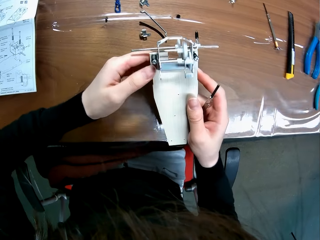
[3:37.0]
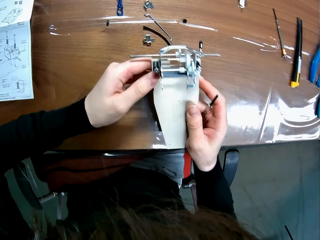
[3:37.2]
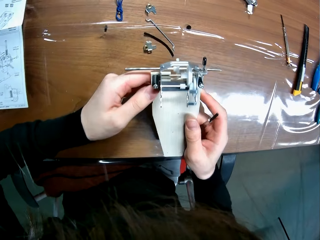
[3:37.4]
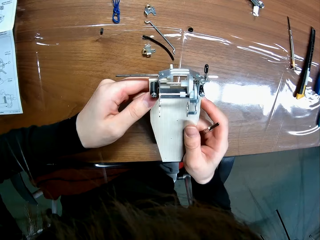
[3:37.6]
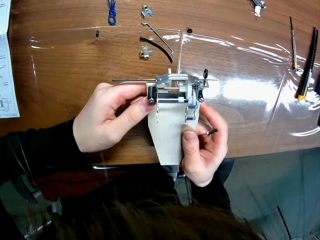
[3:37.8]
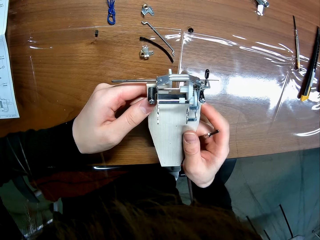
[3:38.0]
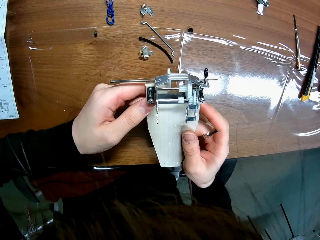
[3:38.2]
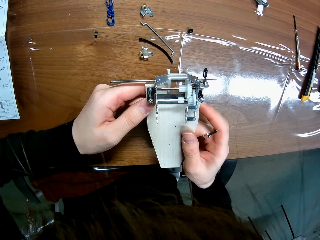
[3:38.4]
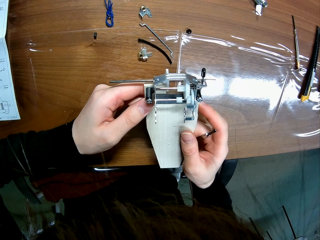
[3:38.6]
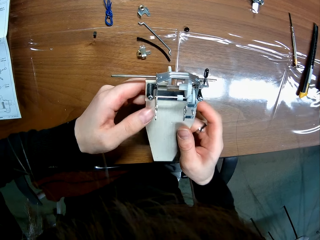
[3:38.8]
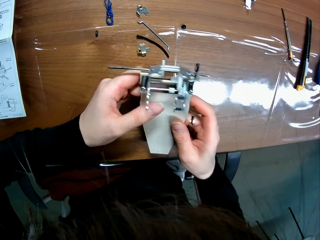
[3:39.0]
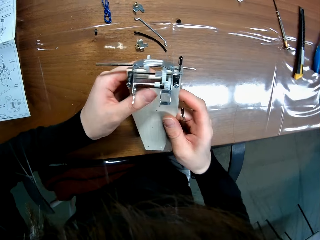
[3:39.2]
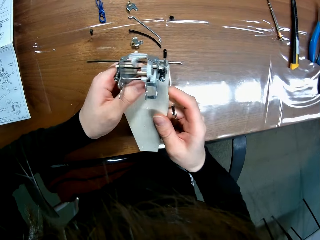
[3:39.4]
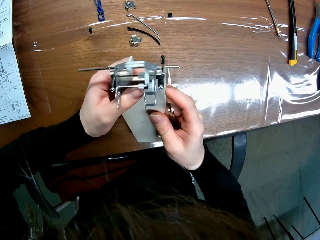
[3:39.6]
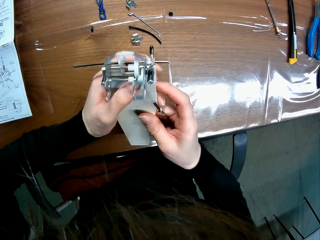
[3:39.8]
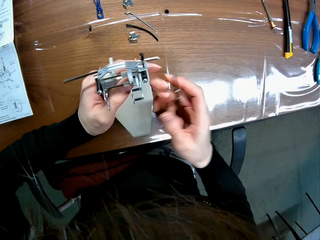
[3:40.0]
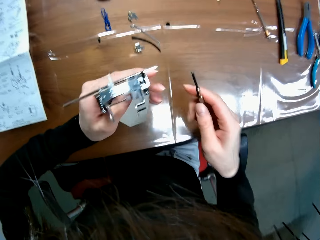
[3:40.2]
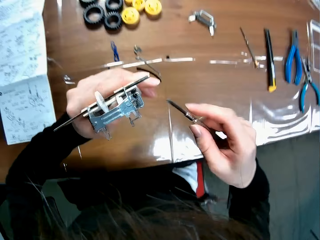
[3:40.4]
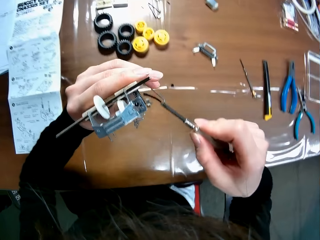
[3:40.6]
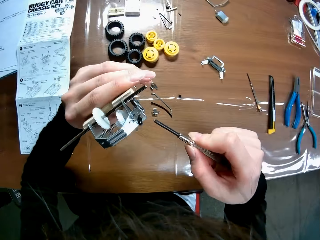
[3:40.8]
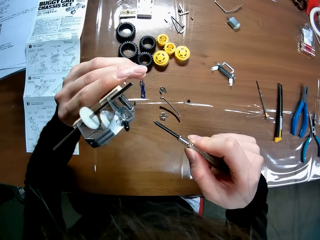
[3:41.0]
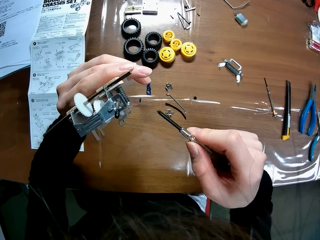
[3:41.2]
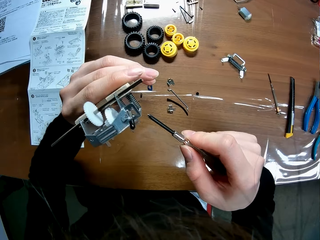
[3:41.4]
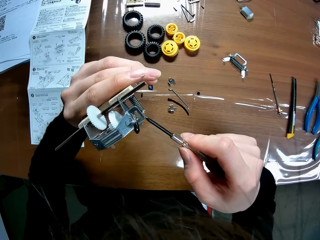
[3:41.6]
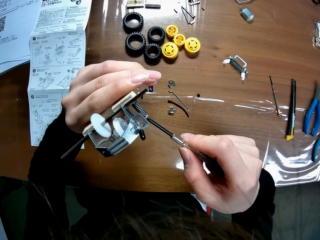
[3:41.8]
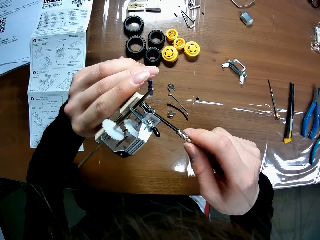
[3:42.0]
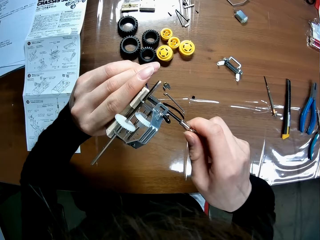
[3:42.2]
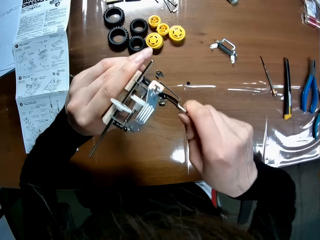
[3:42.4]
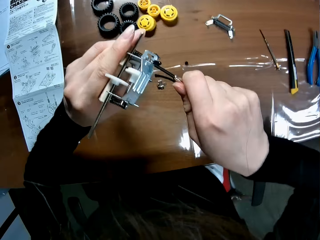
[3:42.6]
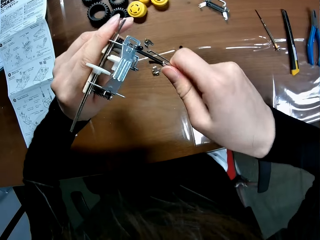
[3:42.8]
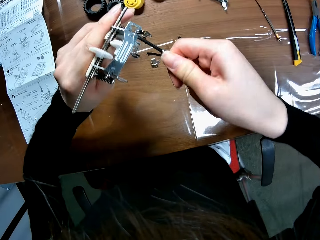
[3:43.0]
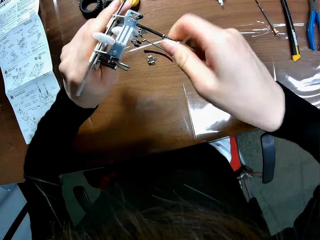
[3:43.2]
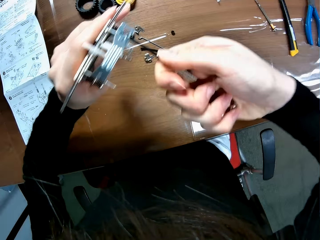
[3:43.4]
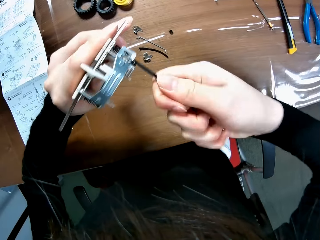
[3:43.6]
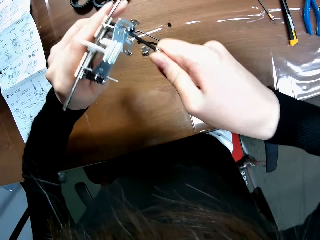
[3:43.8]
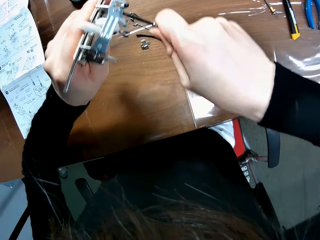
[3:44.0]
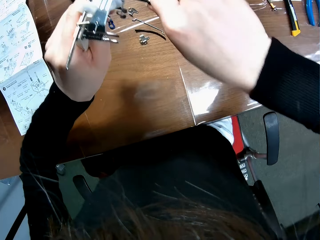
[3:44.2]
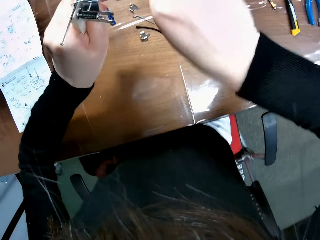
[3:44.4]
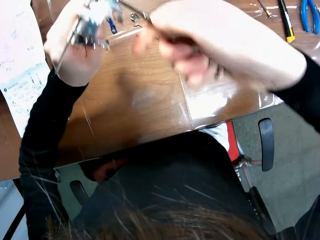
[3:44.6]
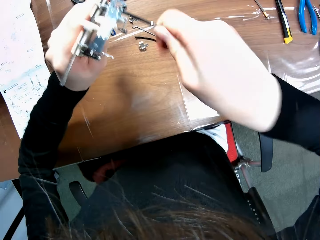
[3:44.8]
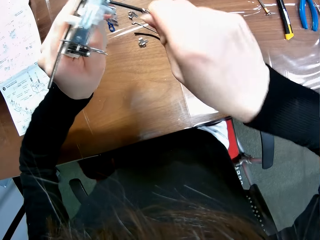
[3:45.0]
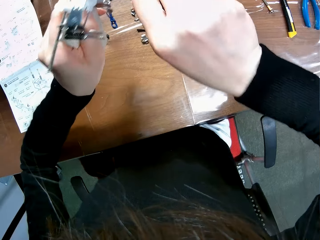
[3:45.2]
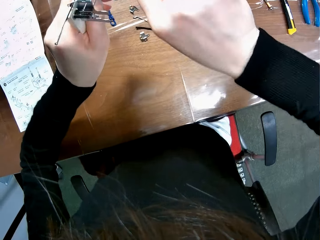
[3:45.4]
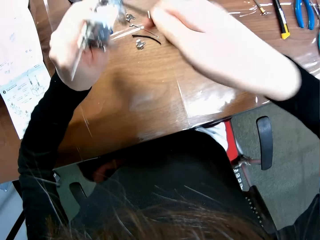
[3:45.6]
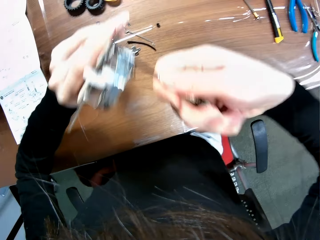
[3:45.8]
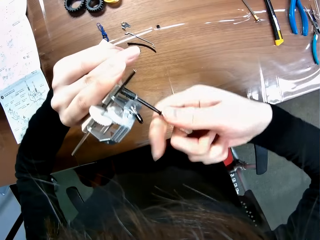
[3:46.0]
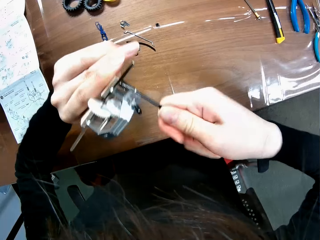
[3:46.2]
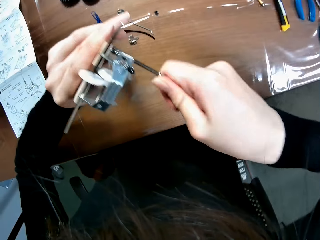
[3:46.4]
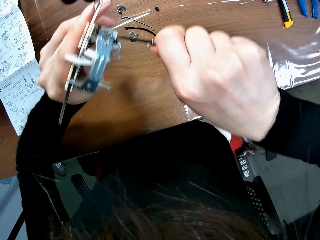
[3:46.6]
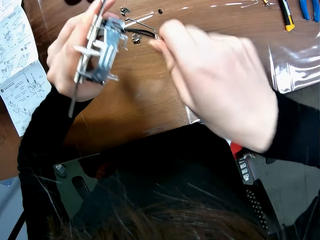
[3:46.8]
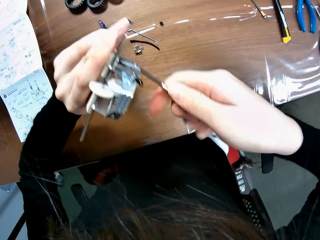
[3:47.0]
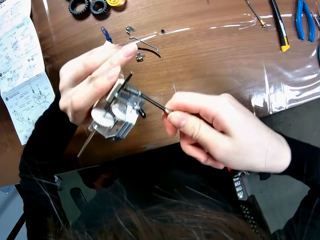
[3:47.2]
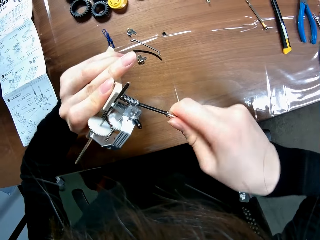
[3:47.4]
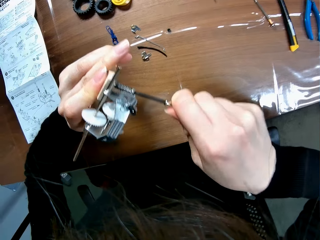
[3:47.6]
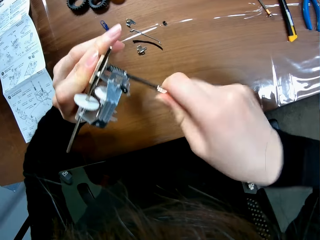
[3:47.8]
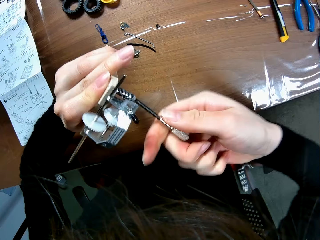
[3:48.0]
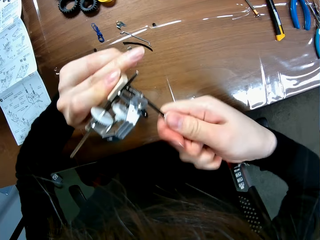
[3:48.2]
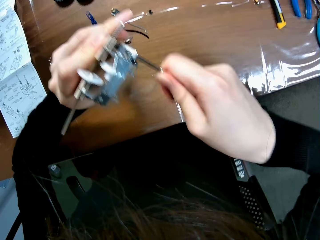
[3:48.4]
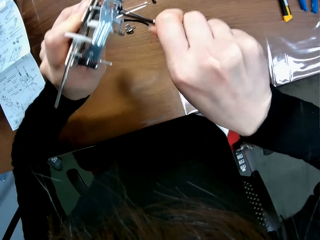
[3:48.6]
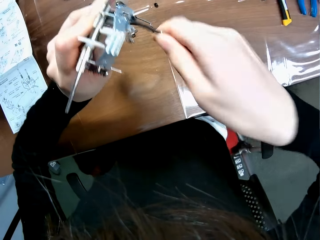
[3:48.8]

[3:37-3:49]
The camera wearer stretches the hex bolt on the toy chassis. They loosen the bolt on the part with the screwdriver.

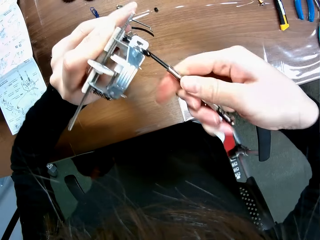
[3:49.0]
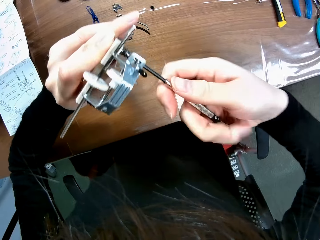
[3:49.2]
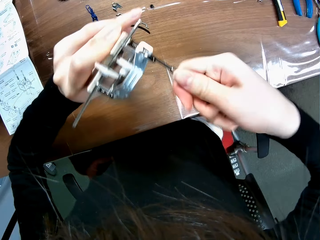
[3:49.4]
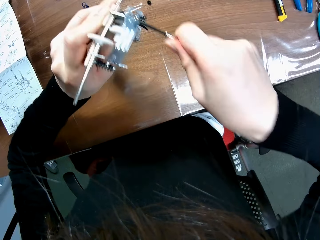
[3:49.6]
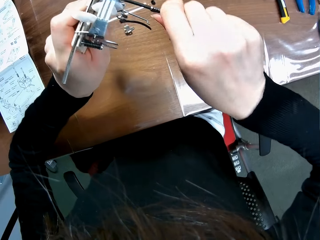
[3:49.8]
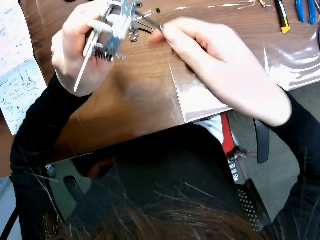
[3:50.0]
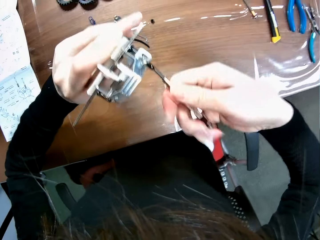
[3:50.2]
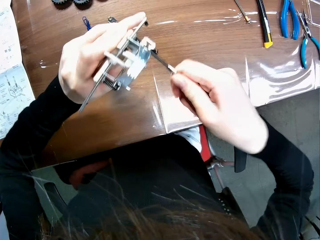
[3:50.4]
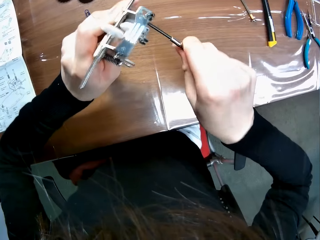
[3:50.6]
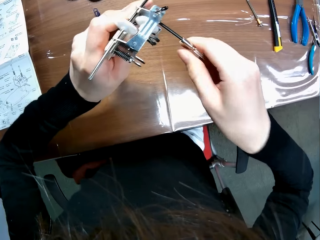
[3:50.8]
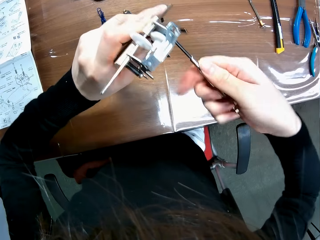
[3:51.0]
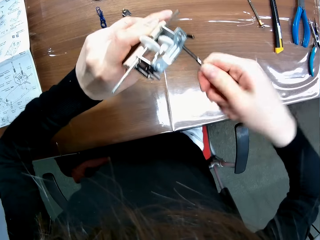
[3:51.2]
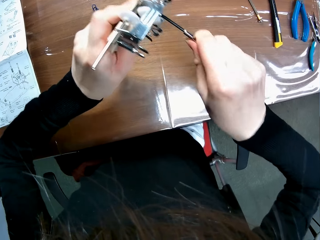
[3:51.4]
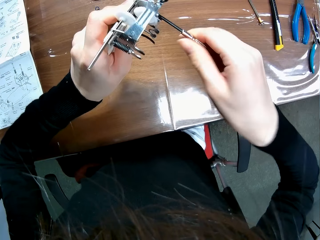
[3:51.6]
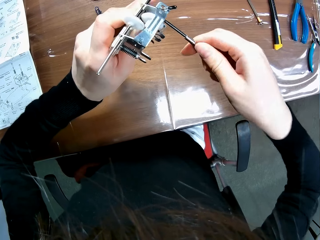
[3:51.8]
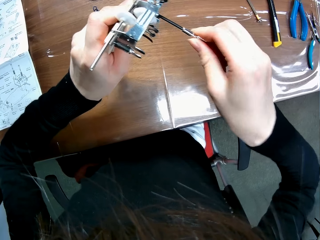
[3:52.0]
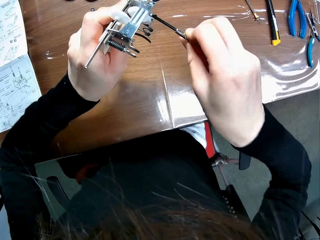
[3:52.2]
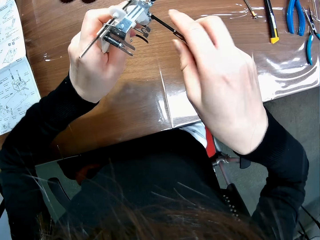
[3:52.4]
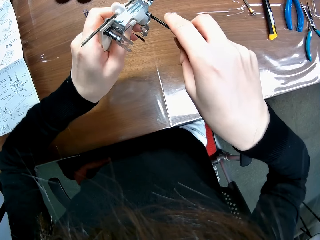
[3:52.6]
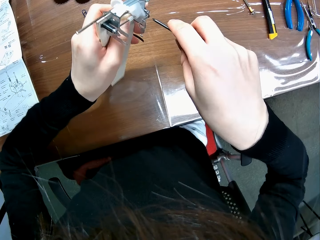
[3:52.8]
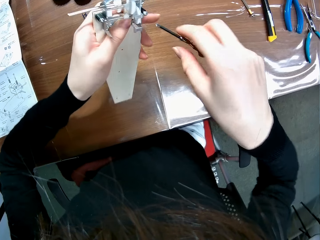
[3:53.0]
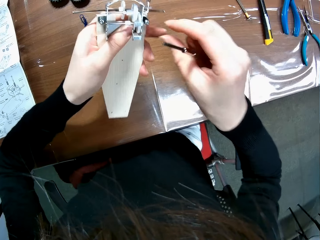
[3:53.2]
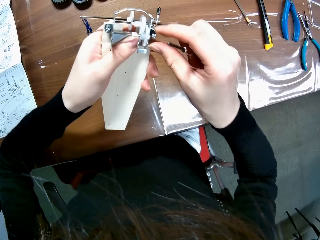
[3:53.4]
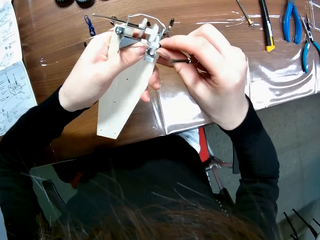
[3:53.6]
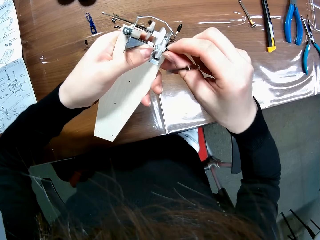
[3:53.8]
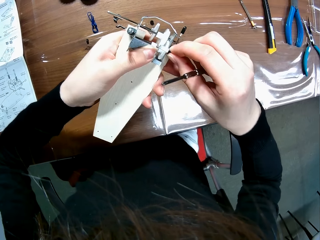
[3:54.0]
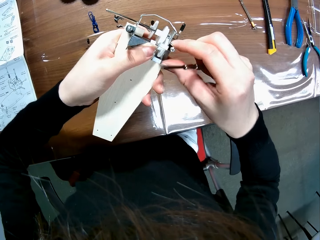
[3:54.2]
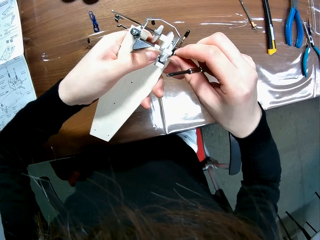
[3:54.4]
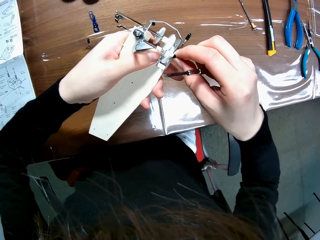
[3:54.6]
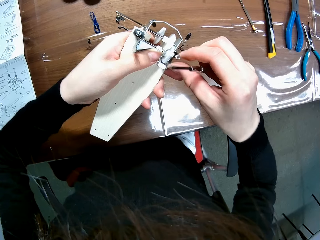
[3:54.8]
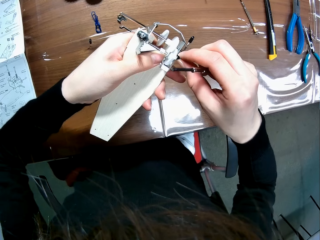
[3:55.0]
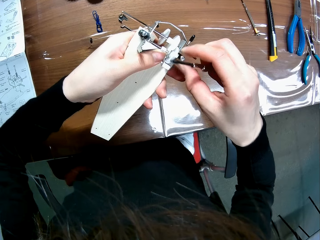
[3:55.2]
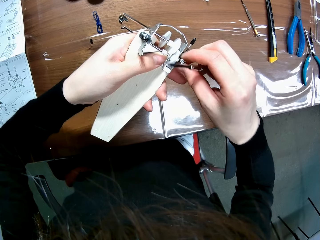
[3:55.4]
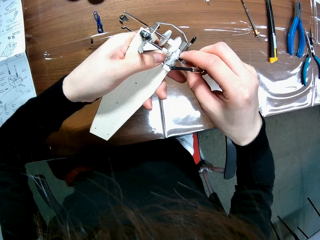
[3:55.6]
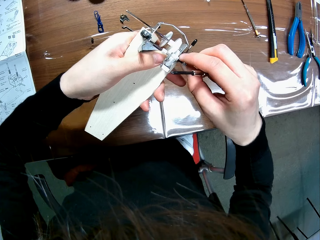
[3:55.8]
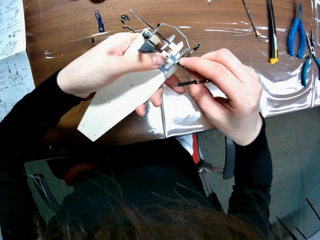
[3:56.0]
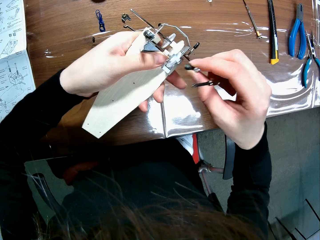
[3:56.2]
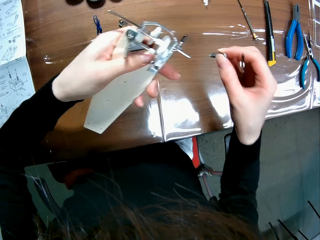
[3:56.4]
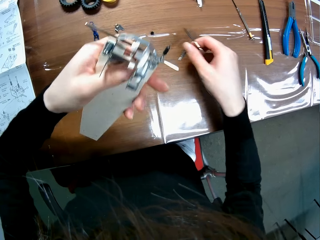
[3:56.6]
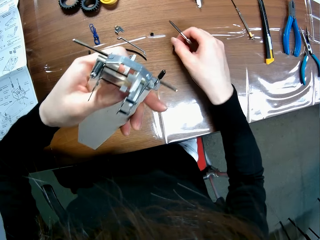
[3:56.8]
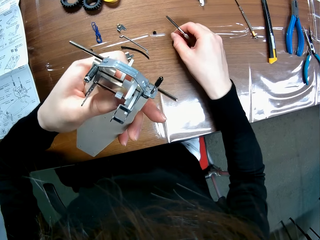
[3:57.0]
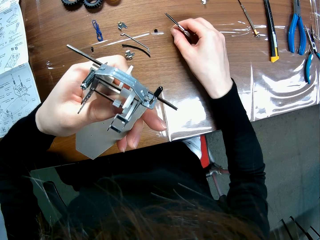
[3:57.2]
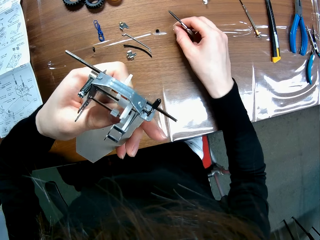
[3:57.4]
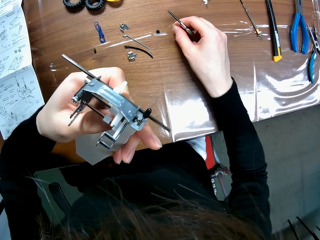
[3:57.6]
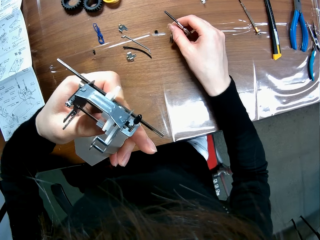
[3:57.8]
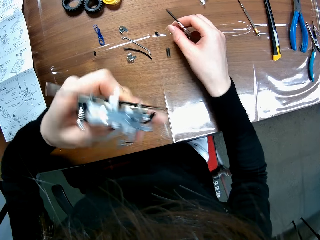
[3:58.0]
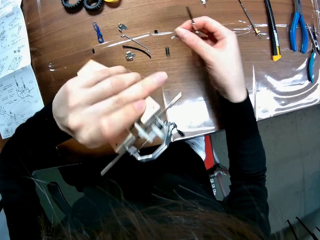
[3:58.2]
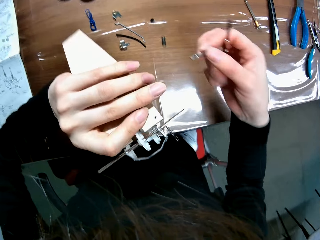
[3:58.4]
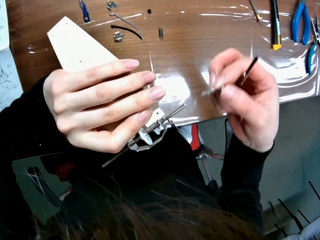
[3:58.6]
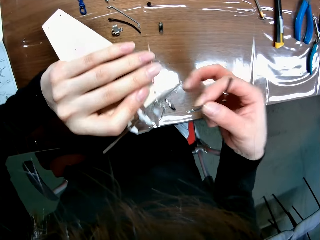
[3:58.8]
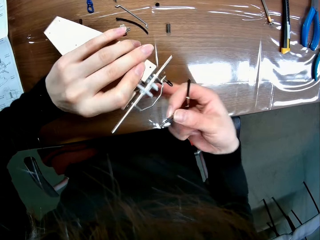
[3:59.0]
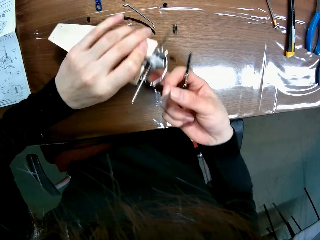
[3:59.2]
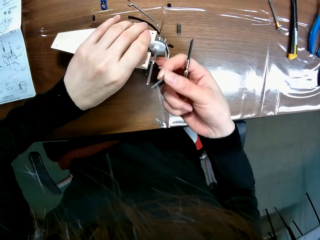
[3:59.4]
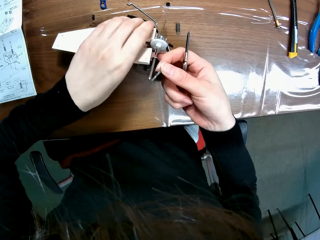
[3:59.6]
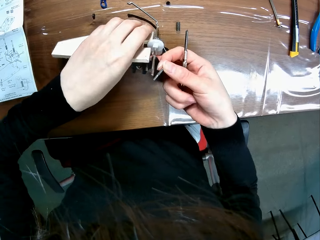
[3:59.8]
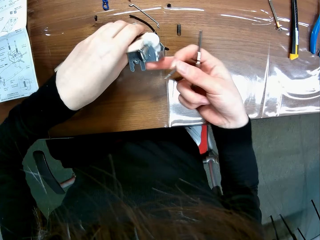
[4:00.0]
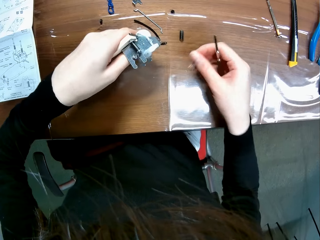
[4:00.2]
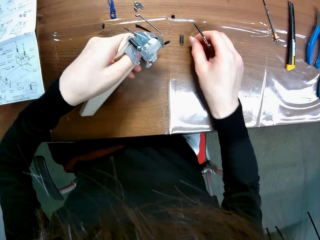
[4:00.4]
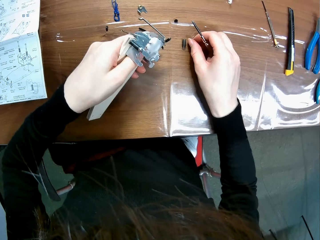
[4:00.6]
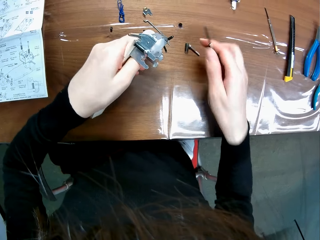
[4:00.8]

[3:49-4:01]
The camera wearer removes the hex bolt from the buggy toy chassis. He loosens a bolt on the mechanical model with his hand. He puts the hex bolt on the table.
